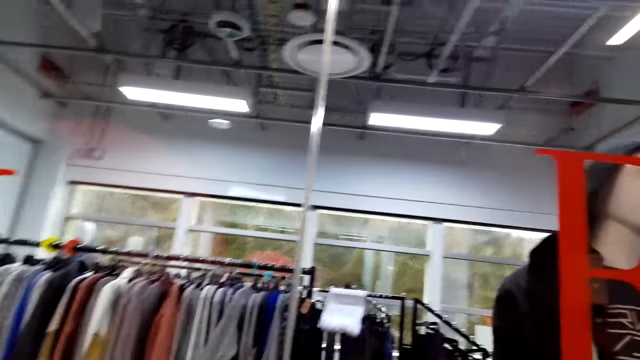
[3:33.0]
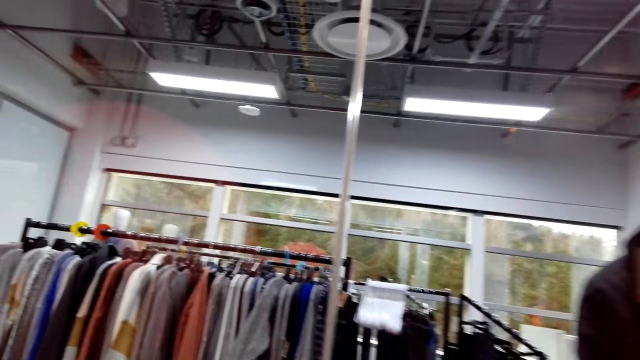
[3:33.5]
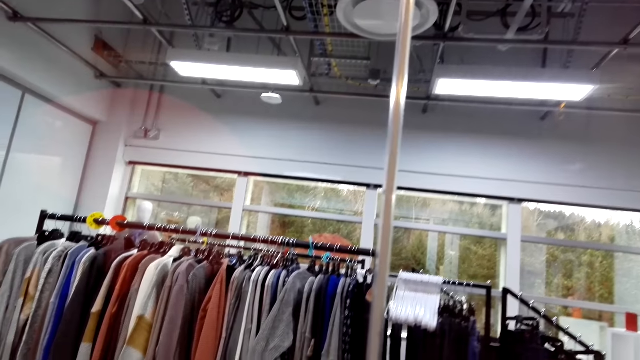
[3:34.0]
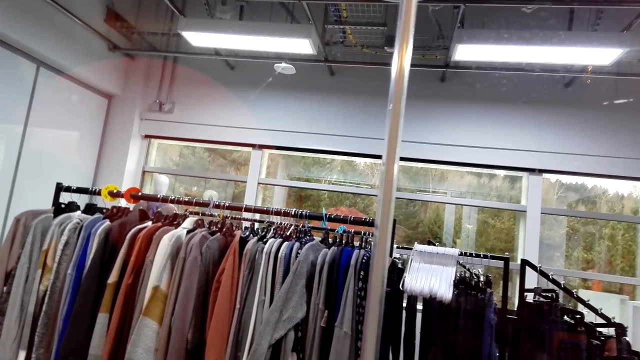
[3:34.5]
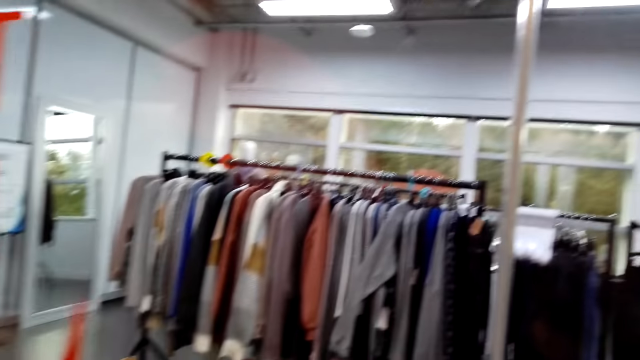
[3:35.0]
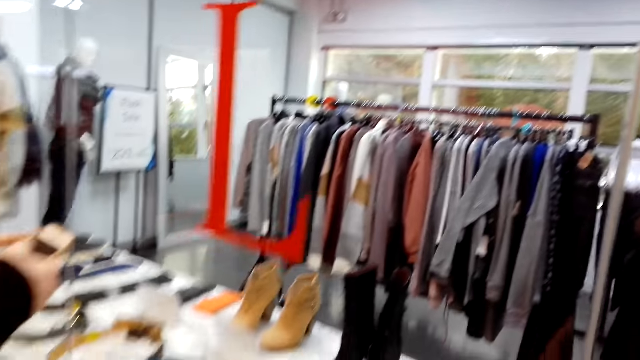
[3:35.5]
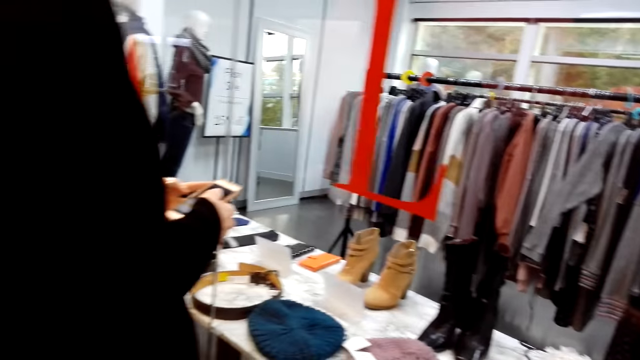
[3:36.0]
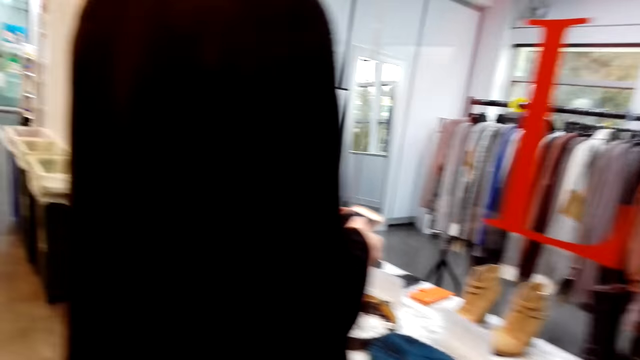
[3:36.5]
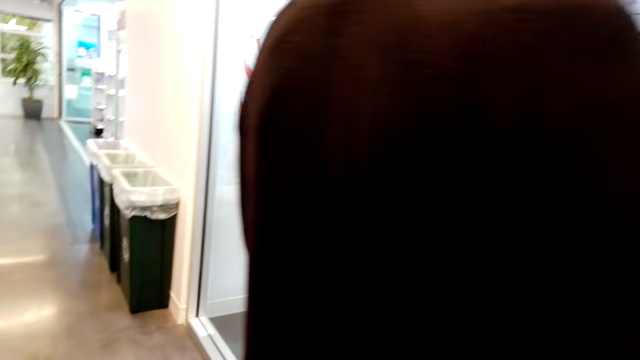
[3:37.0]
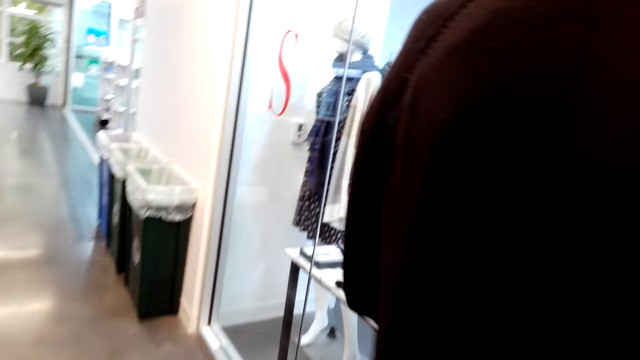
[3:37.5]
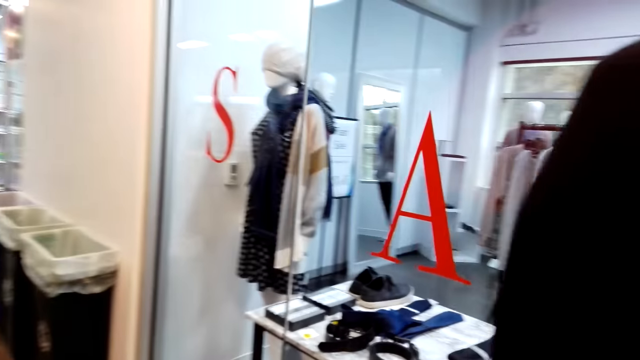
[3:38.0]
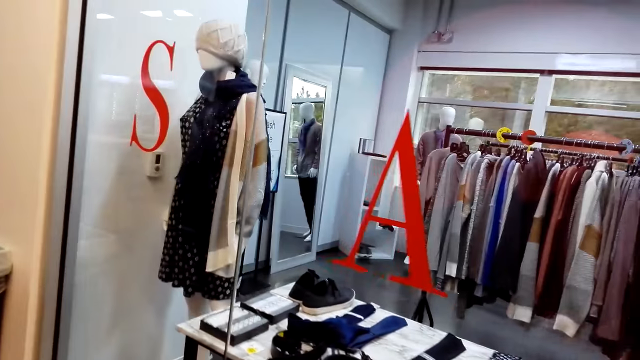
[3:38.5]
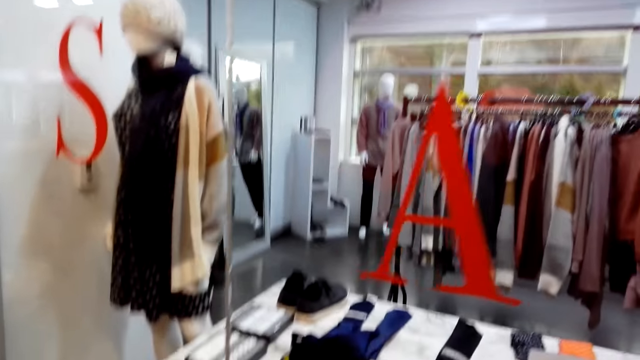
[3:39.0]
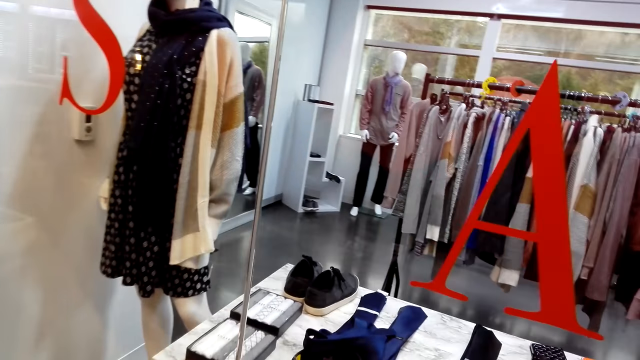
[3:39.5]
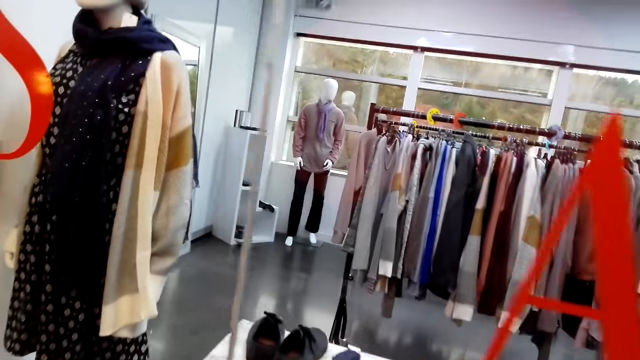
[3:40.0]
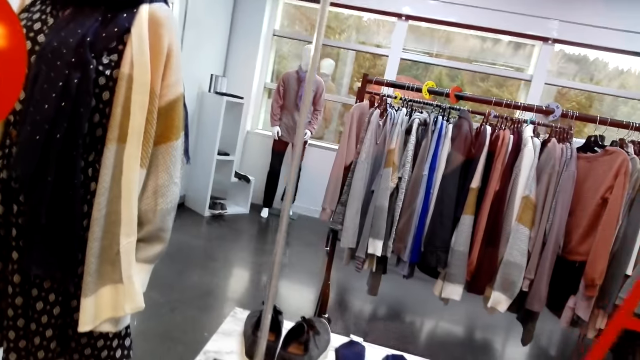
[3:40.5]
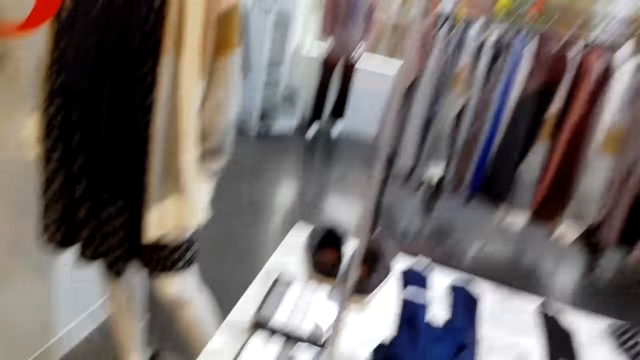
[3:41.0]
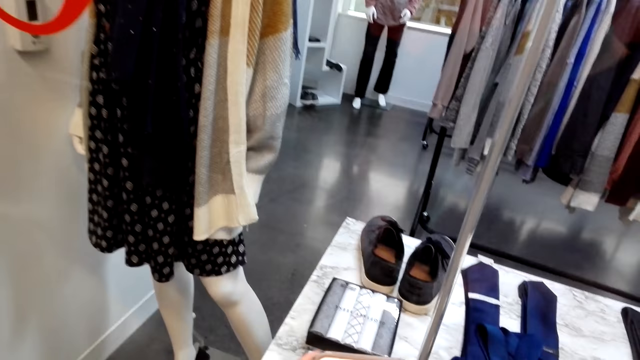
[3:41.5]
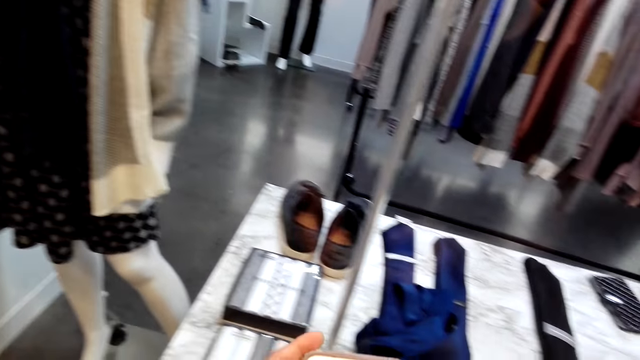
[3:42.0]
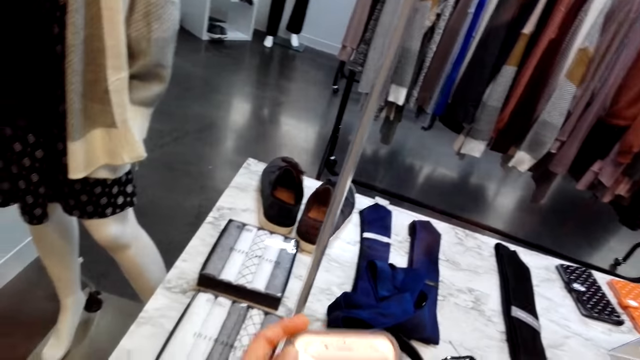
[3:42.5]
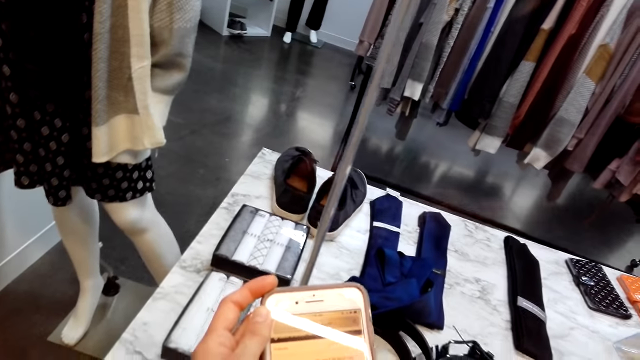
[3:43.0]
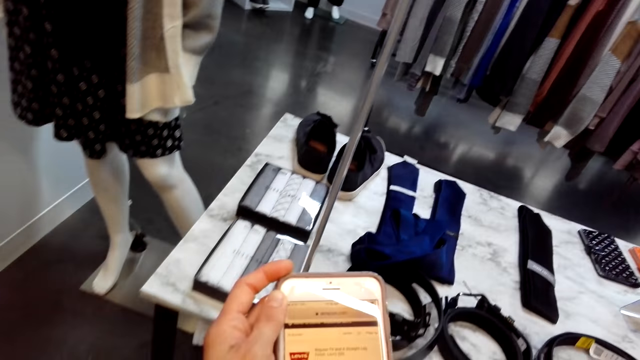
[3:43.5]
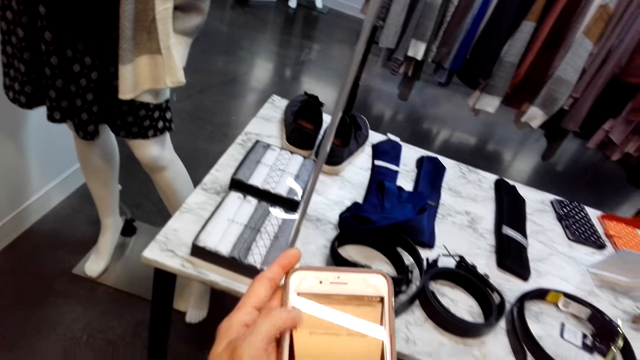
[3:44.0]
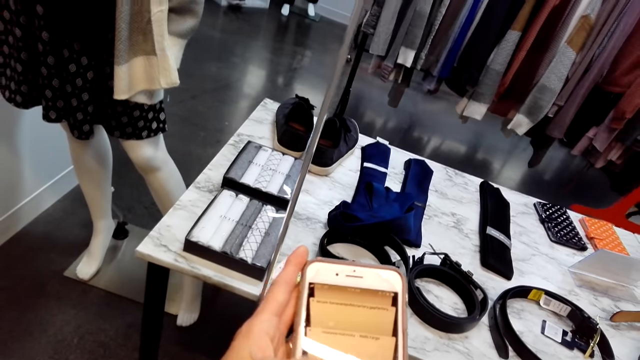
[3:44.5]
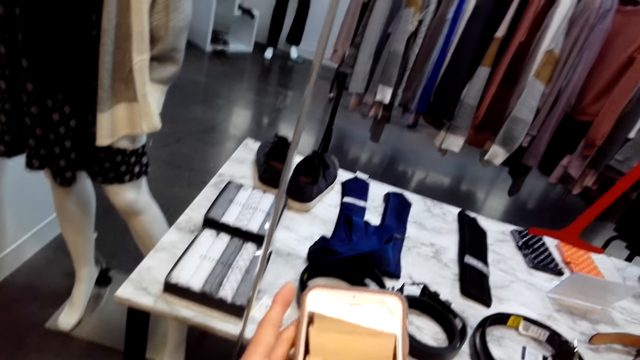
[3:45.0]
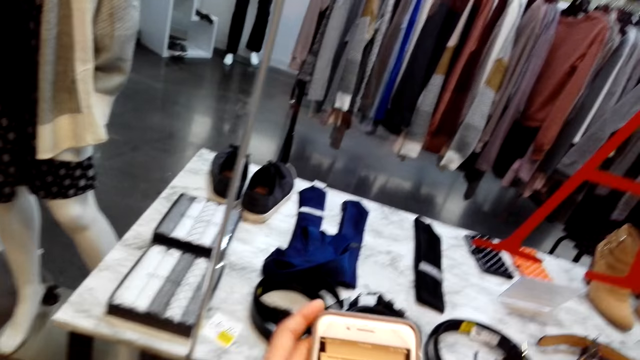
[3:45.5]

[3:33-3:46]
The camera wearer looks upward. They move back. A person holds the phone in the hand. The camera wearer walks forward. They hum a tune. They look around. They use the phone. The person scrolls the screen of the phone.

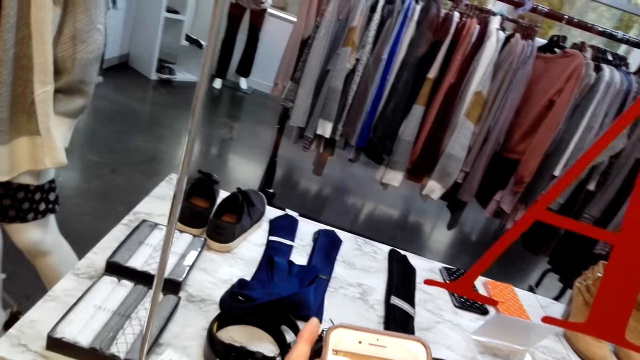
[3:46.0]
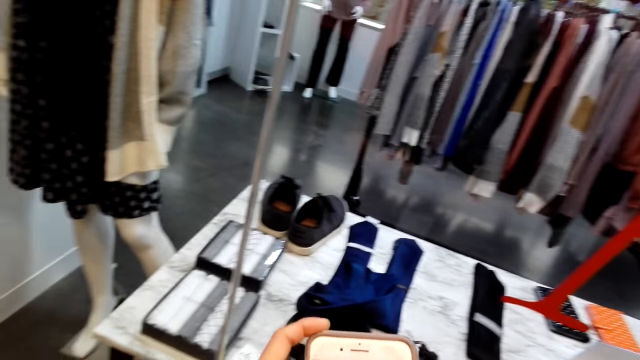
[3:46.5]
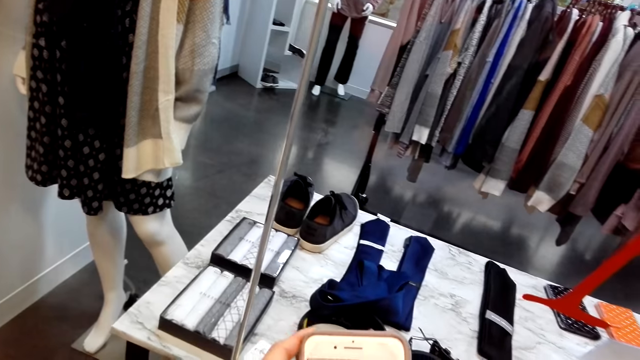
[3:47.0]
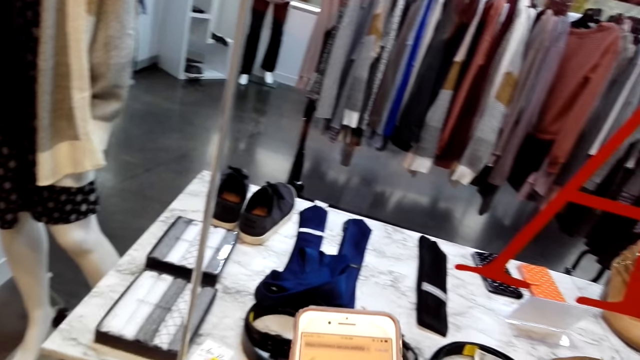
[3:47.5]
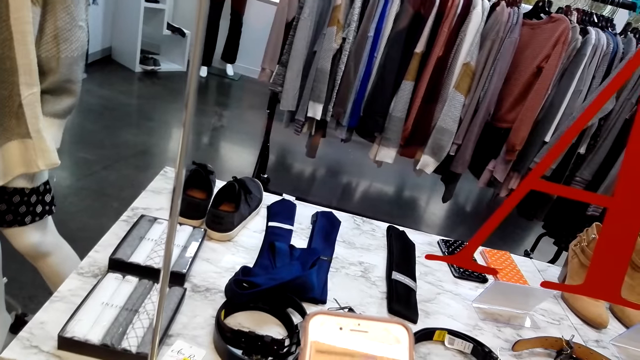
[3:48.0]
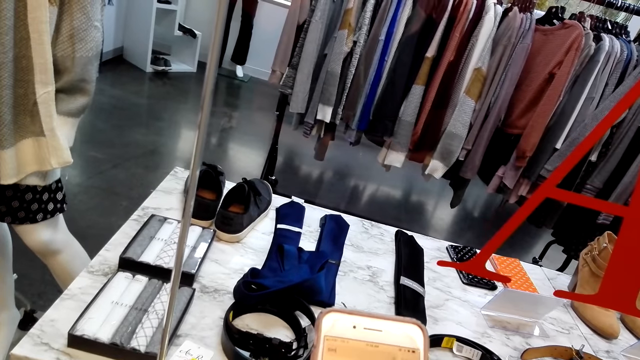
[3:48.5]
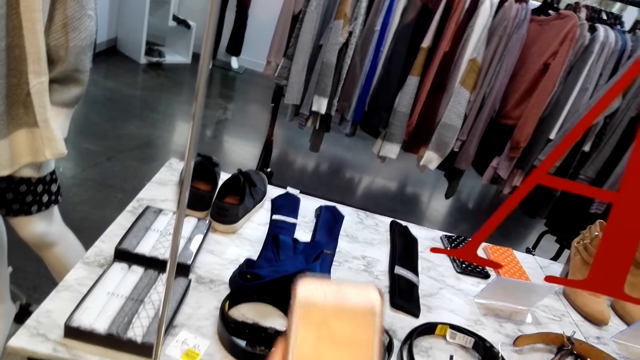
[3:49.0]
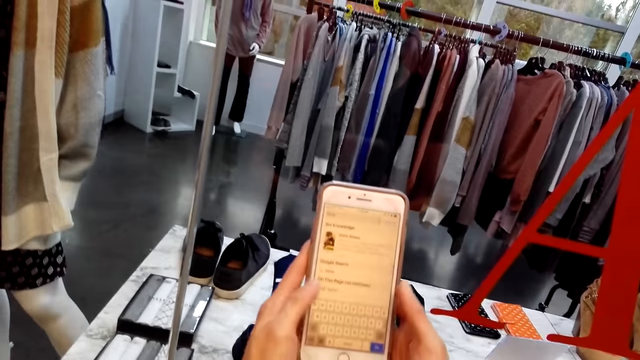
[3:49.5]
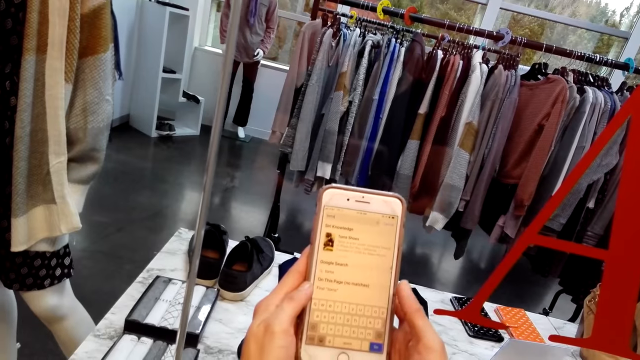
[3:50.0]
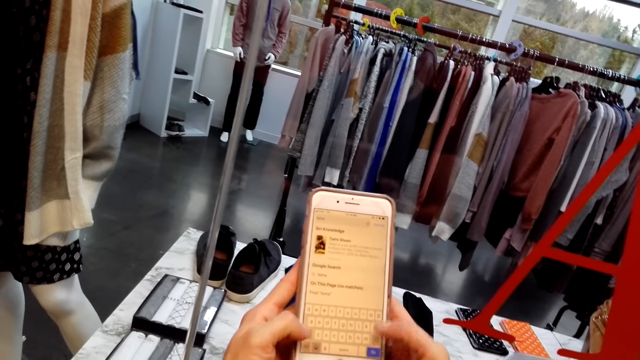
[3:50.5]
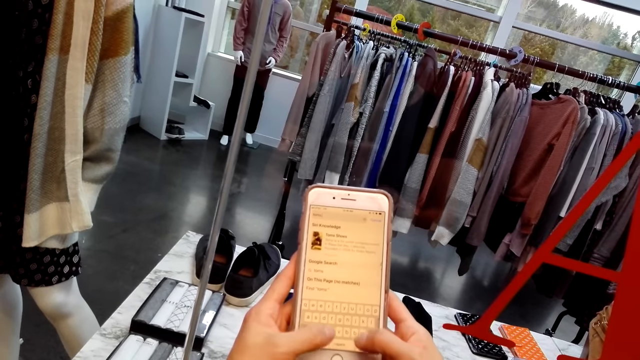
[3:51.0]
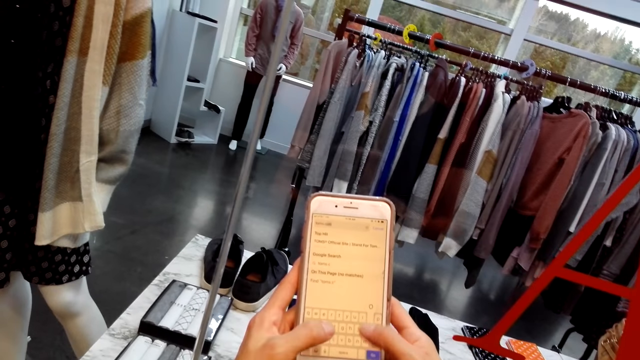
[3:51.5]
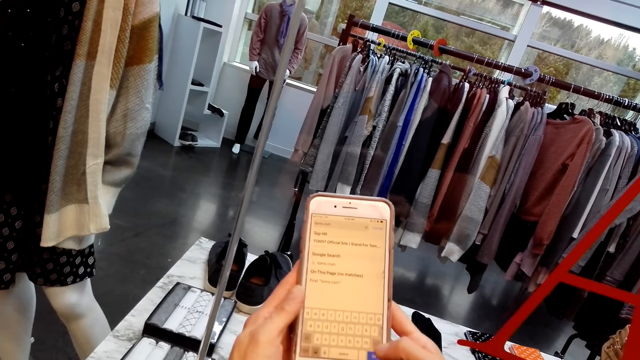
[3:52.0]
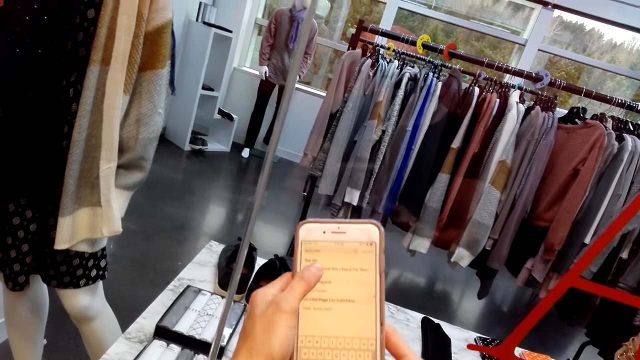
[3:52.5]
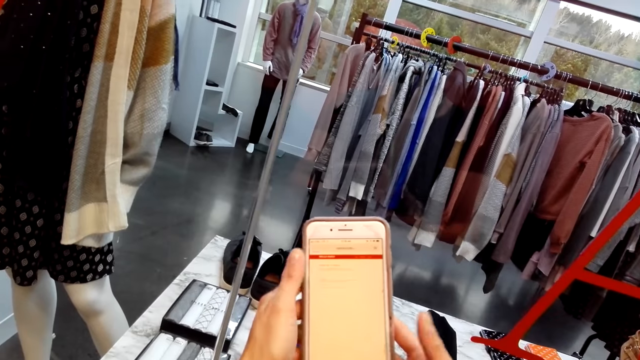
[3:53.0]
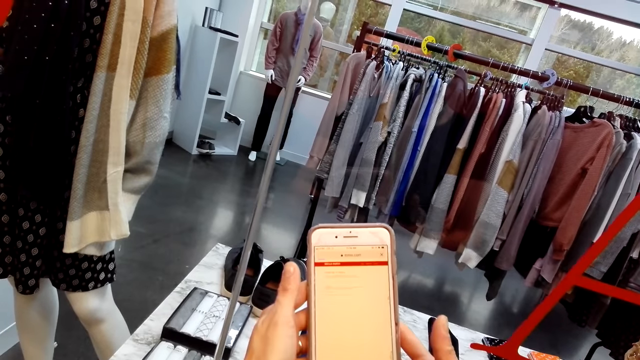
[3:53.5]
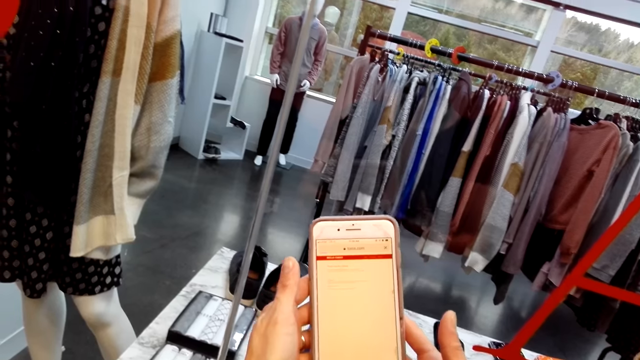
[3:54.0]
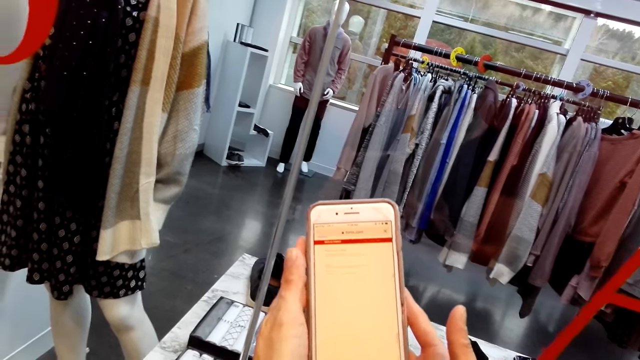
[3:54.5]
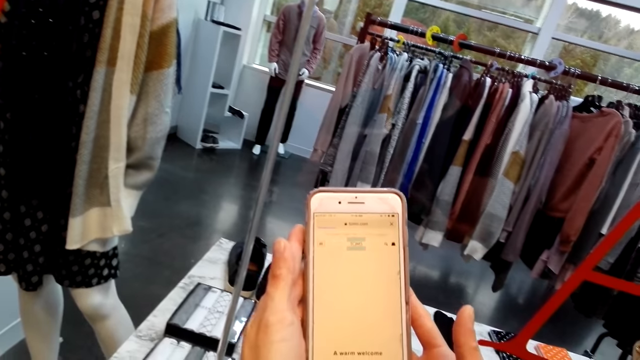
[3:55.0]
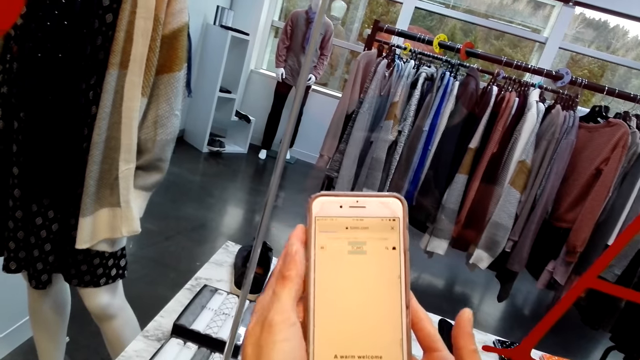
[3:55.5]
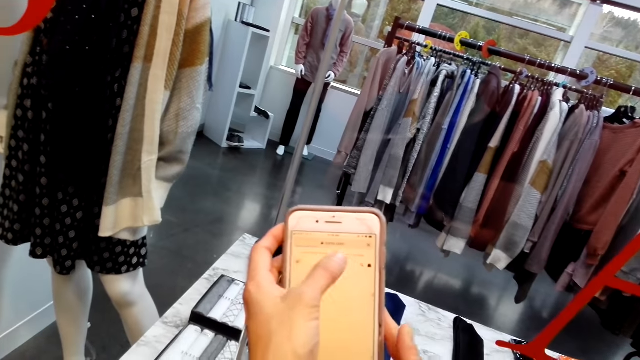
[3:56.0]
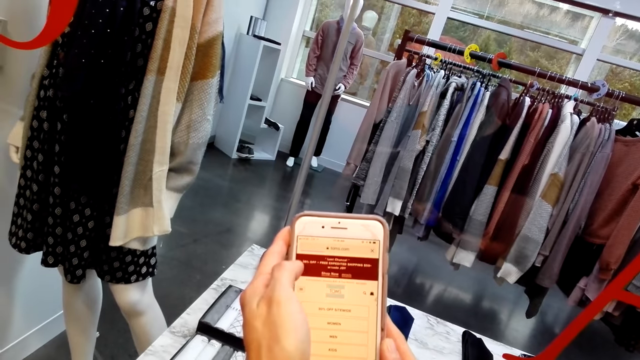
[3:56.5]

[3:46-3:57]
The camera wearer speaks. They lift the phone. A person types on the screen.
